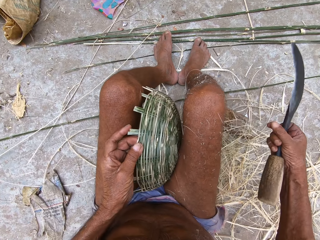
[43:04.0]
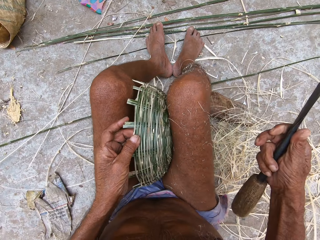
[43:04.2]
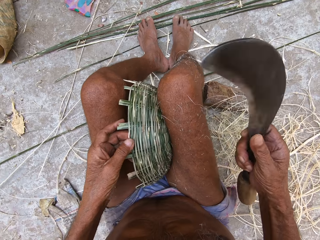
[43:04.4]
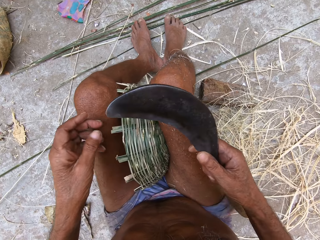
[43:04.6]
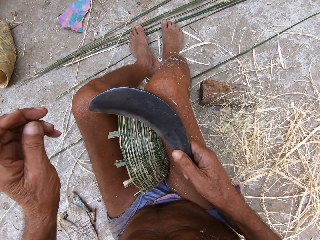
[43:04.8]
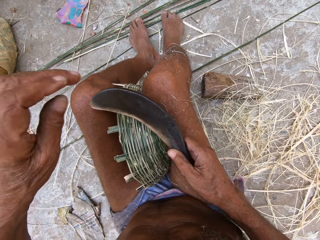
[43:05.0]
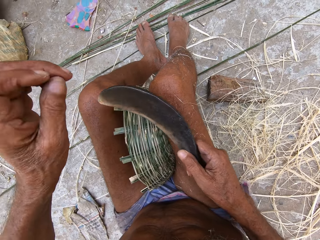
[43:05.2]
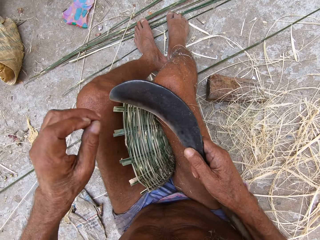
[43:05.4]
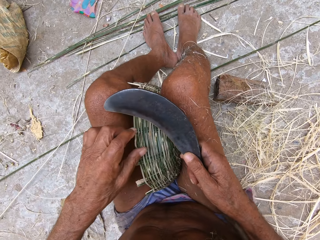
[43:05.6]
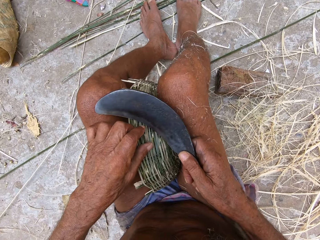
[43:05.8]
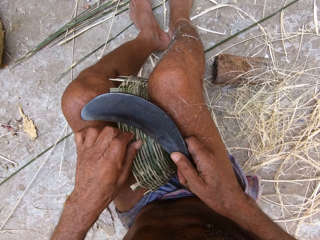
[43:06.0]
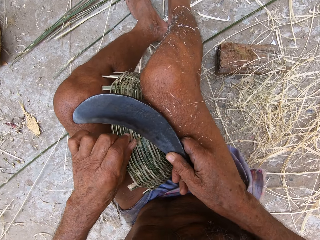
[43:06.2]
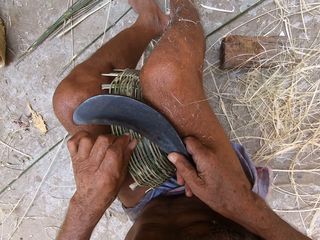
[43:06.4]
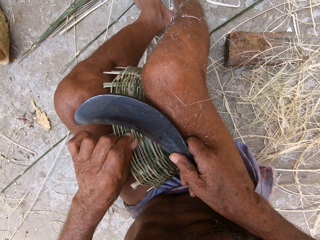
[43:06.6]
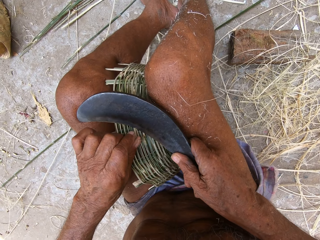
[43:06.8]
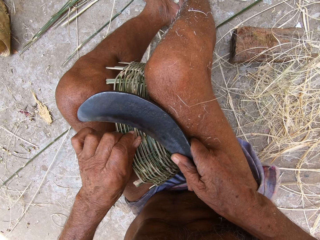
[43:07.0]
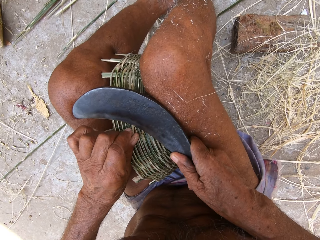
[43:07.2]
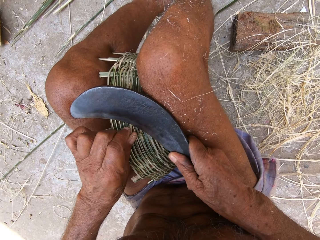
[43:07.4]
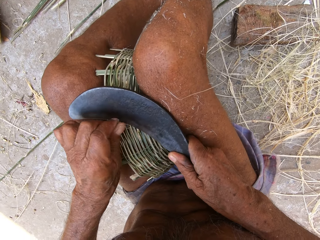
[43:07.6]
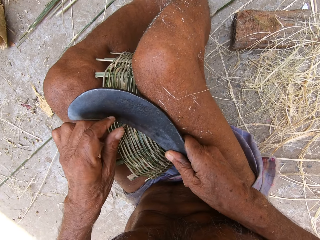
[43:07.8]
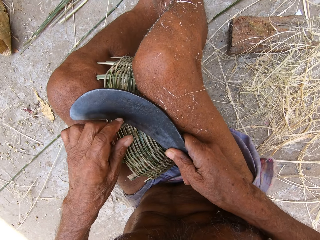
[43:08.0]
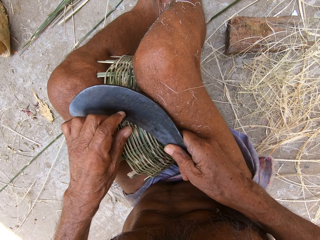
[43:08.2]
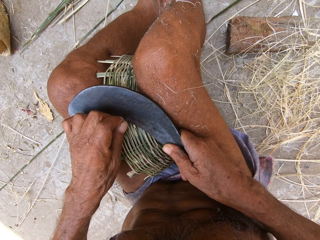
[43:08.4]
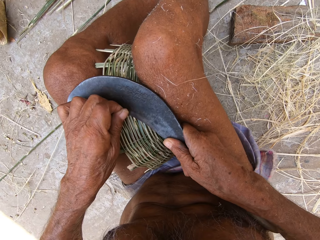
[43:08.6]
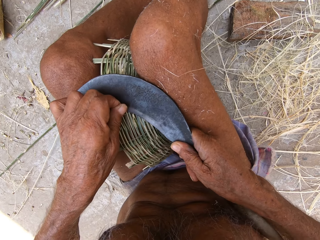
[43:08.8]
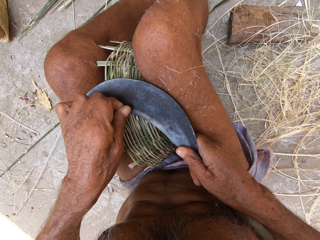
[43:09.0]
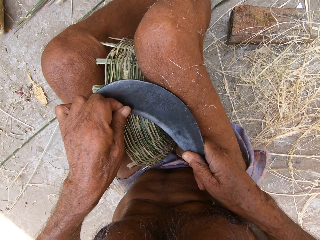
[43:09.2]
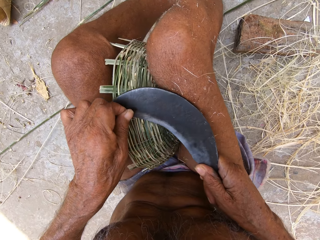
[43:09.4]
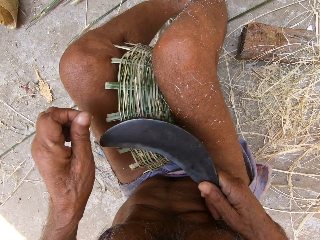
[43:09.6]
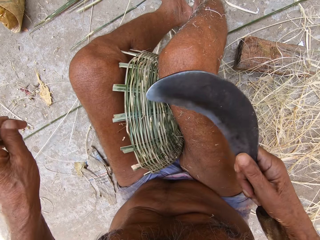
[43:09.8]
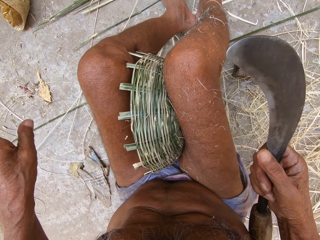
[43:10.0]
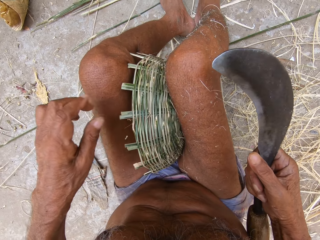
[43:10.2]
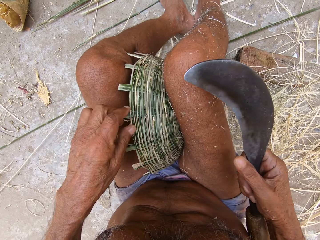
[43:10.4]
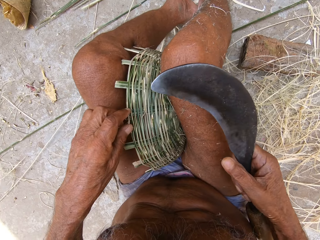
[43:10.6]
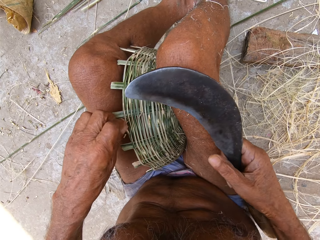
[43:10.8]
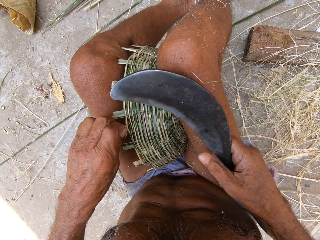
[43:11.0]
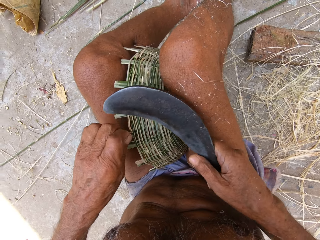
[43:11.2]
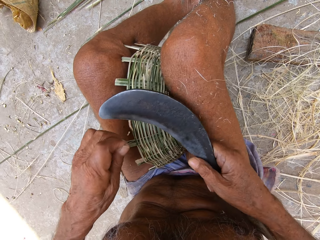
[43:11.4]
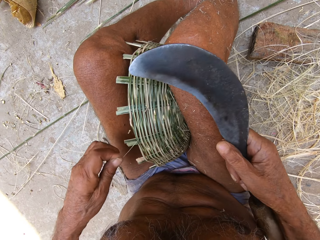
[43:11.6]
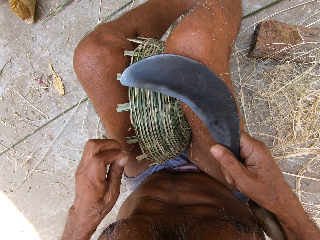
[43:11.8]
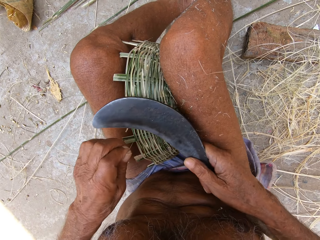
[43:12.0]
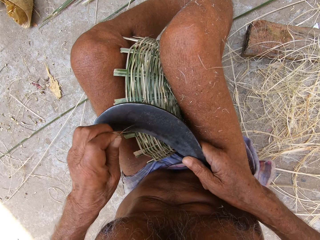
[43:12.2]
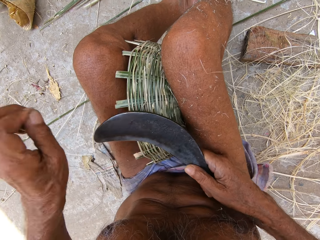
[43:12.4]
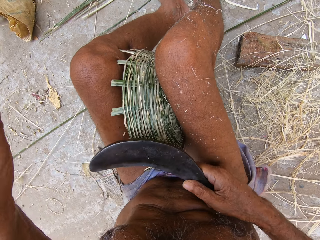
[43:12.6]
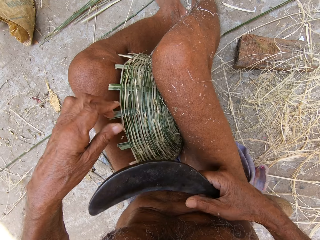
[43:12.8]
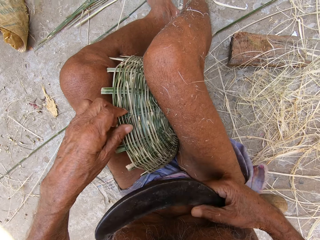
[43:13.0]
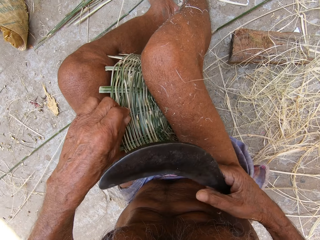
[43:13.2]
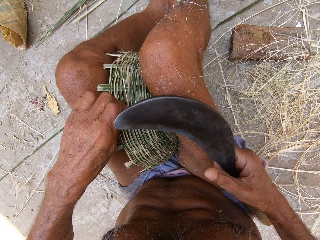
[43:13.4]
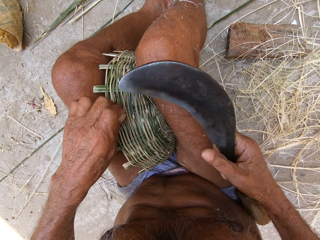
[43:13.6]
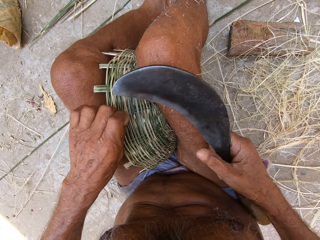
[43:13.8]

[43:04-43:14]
The camera wearer traps the basket with both legs. He picks up a sickle. He cuts a piece of bamboo strip or sisal with the hook knife in his right hand. He throws the sisal on the ground. He pulls a thread.

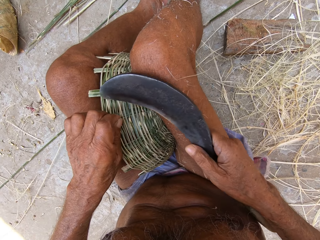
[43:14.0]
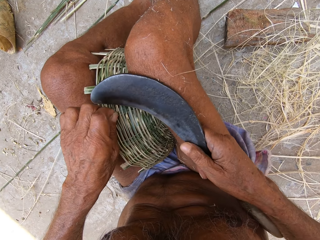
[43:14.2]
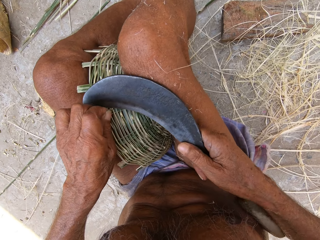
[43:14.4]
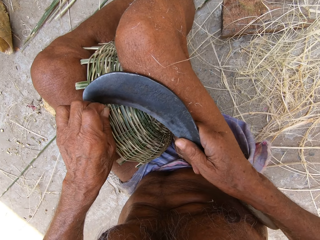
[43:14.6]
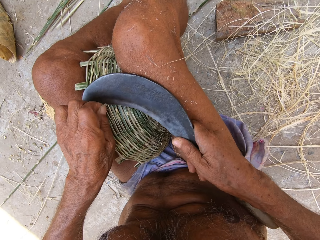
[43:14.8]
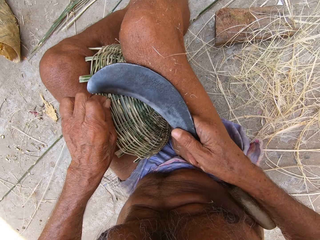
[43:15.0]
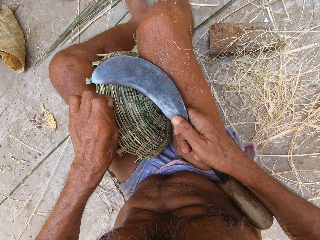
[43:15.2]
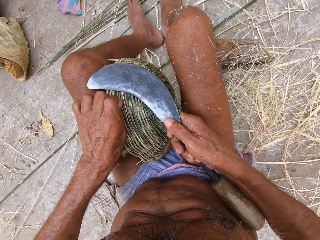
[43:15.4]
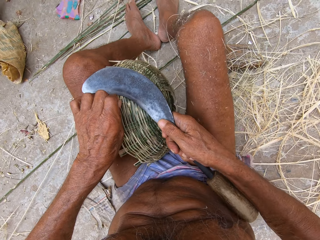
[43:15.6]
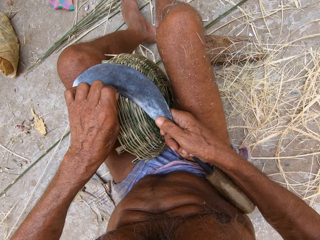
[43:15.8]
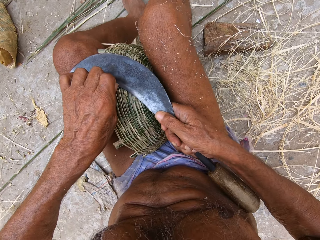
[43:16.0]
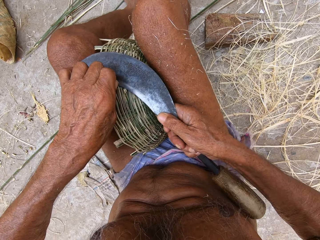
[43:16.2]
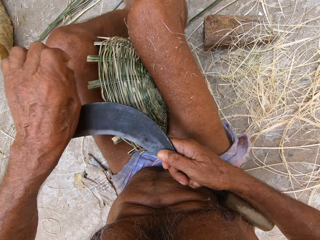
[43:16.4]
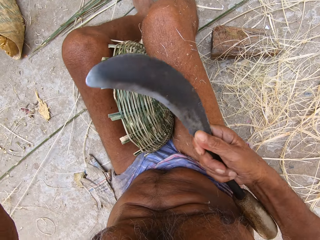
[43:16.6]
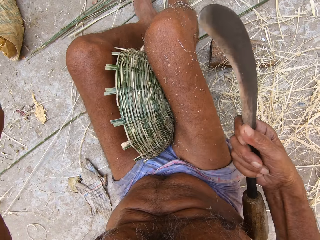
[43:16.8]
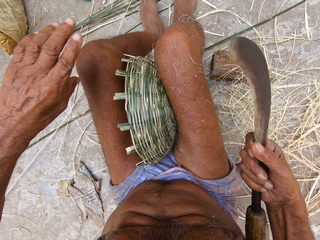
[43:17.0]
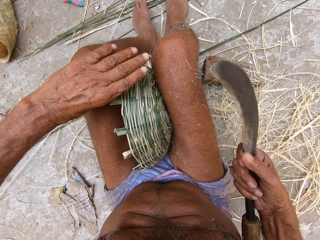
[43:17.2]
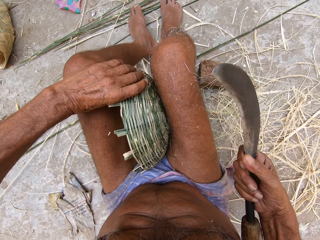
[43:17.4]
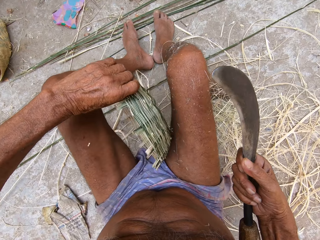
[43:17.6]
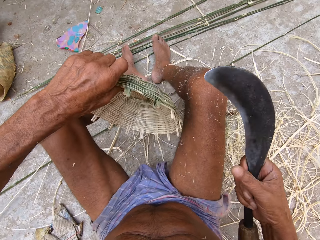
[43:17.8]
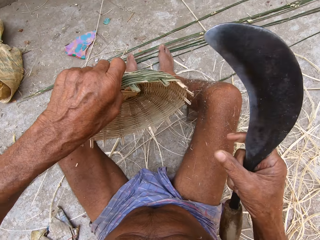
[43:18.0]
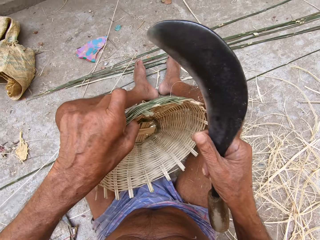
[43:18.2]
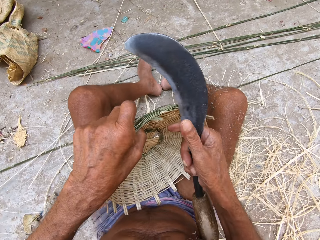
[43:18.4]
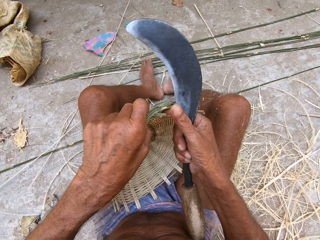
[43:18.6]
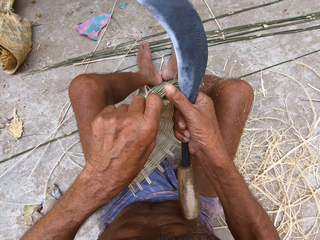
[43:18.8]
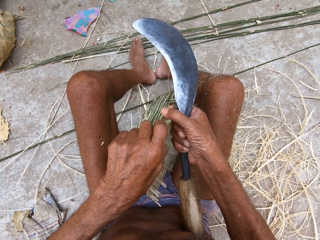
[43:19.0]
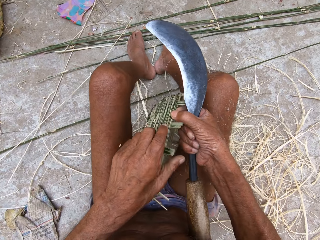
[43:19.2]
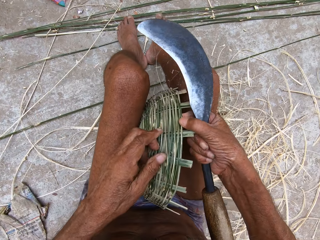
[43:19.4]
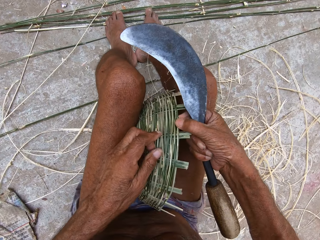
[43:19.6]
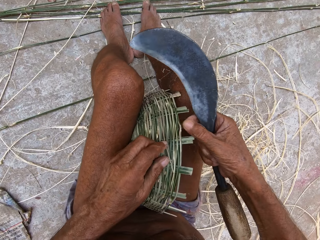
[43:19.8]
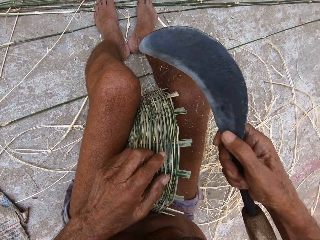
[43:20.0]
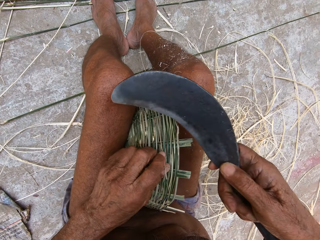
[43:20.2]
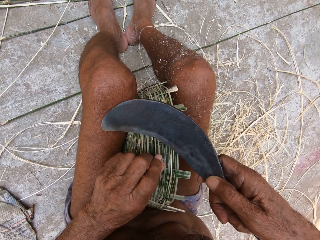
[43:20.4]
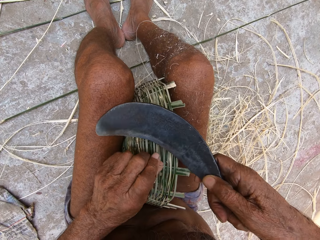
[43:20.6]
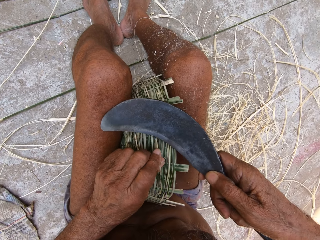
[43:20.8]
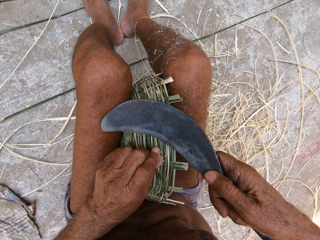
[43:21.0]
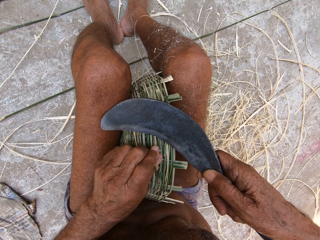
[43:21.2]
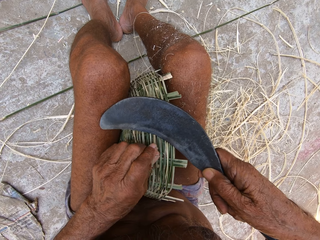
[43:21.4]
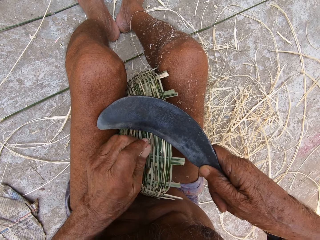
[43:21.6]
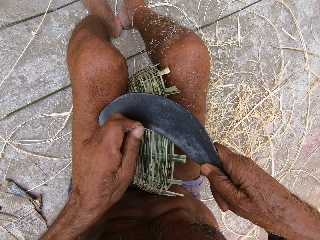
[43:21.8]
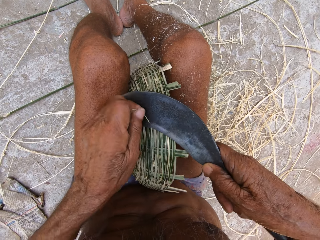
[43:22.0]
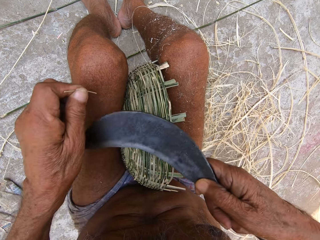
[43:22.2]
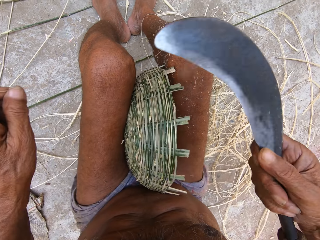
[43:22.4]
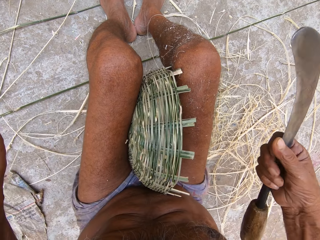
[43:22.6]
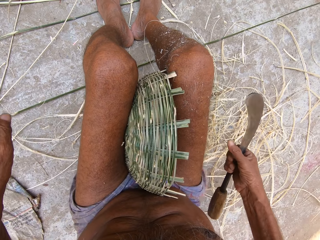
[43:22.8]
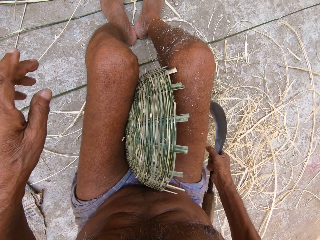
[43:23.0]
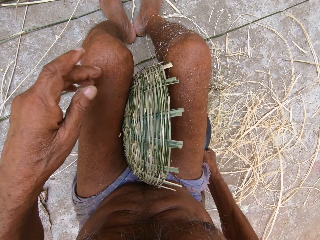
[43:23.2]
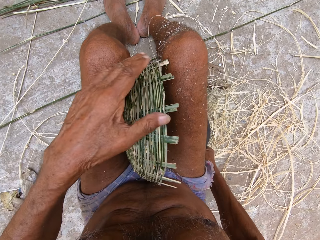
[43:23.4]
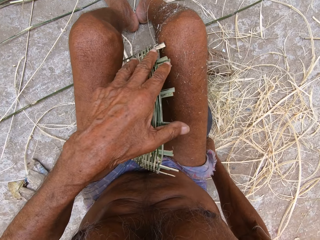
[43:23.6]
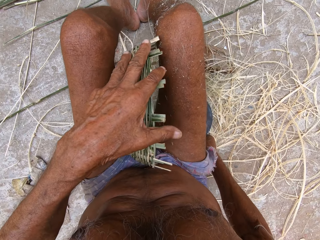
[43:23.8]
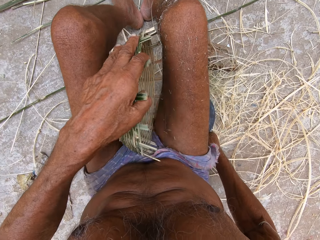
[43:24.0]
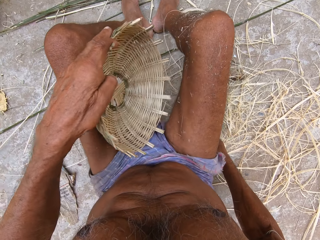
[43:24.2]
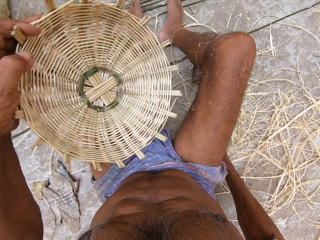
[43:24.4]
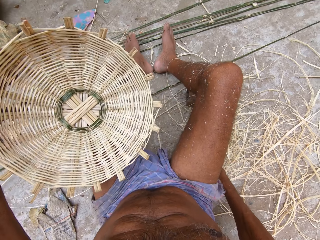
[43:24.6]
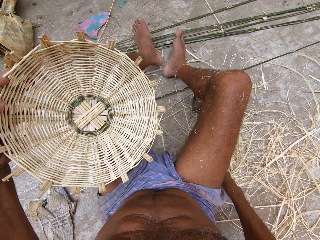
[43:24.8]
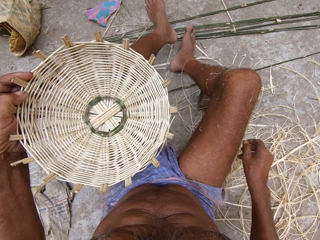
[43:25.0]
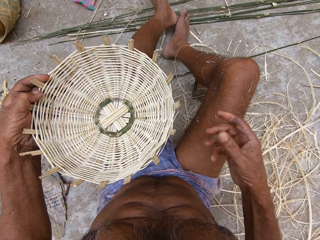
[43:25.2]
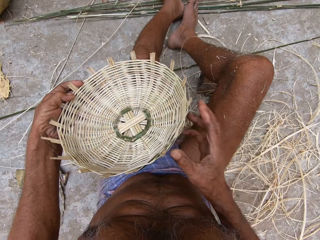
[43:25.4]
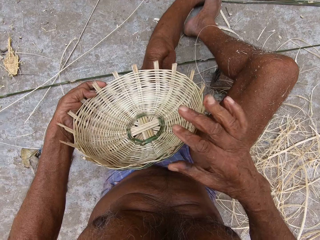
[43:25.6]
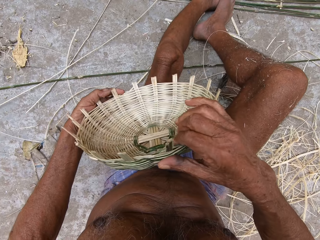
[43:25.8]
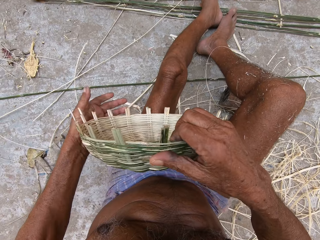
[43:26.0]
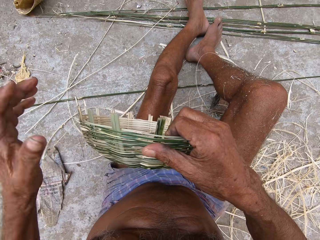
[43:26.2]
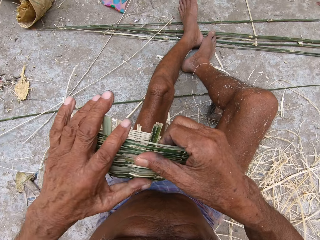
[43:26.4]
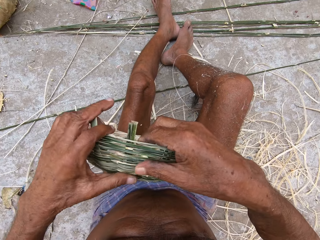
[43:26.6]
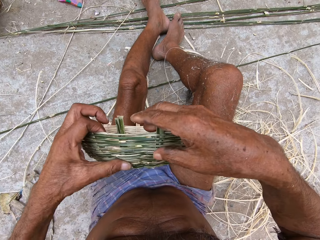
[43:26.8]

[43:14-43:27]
The camera wearer cuts a piece of bamboo strip with the hook knife or sickle in his right hand. He turns the basket with his left hand. He turns the basket with both hands. He traps the basket with both legs. He cuts a piece of bamboo strip with the hook knife in his right hand. He puts the sickle on the ground.
